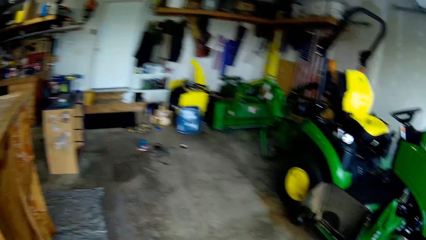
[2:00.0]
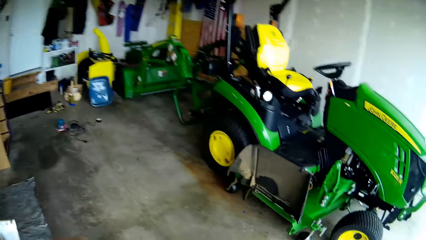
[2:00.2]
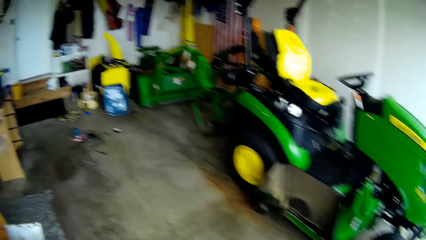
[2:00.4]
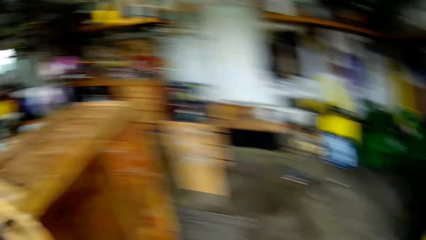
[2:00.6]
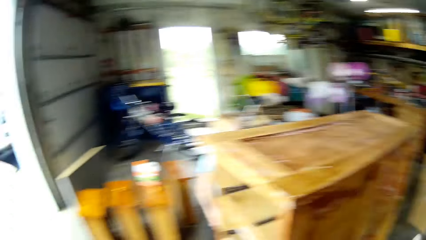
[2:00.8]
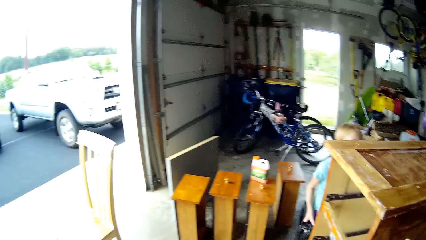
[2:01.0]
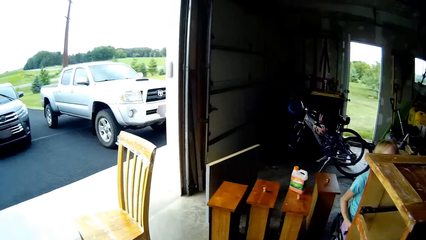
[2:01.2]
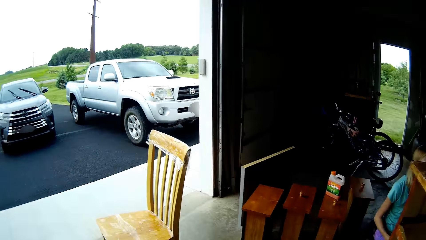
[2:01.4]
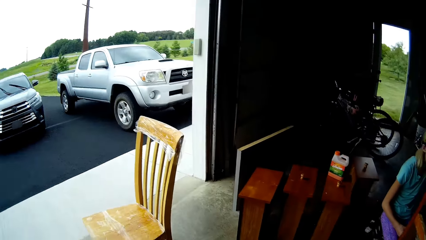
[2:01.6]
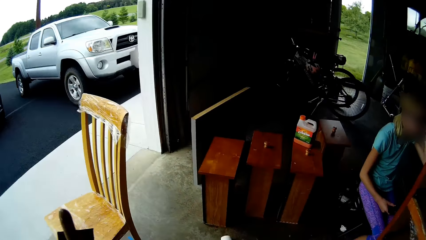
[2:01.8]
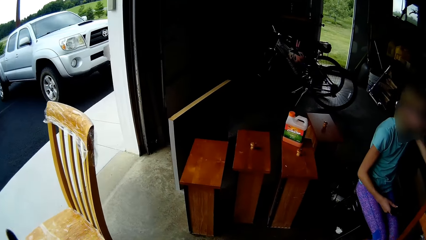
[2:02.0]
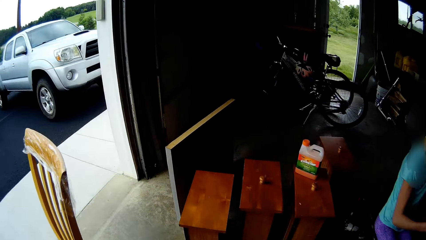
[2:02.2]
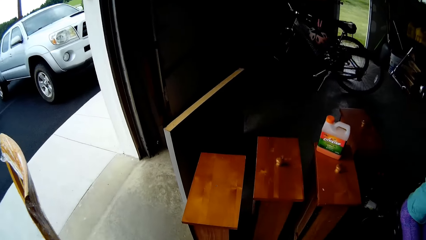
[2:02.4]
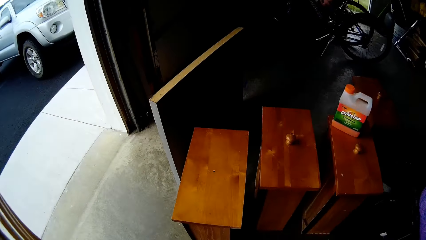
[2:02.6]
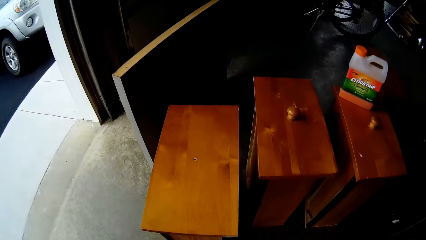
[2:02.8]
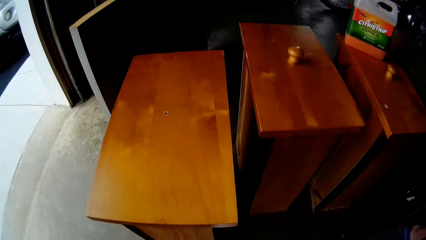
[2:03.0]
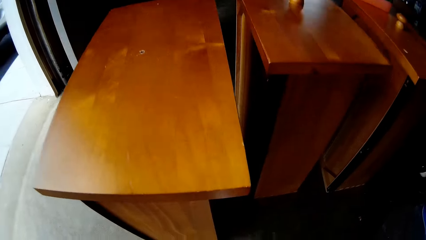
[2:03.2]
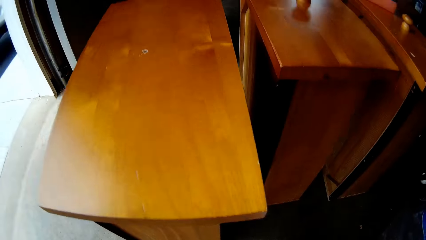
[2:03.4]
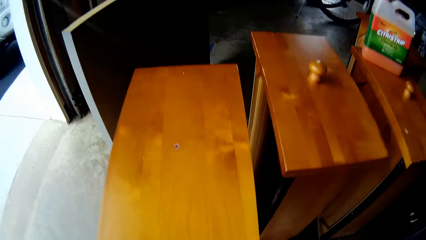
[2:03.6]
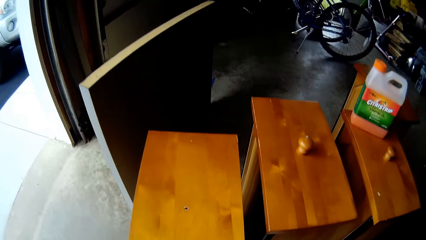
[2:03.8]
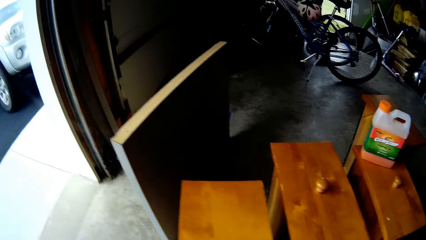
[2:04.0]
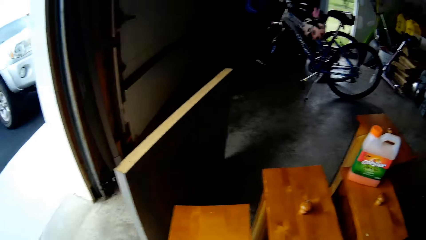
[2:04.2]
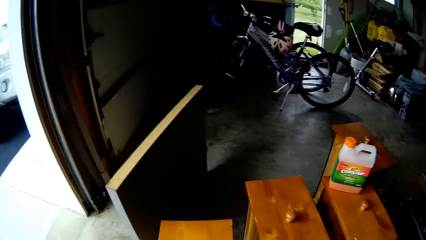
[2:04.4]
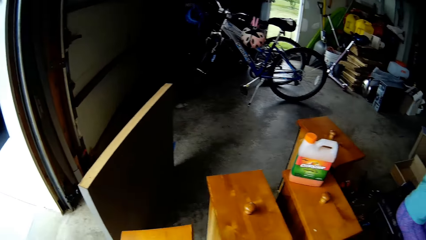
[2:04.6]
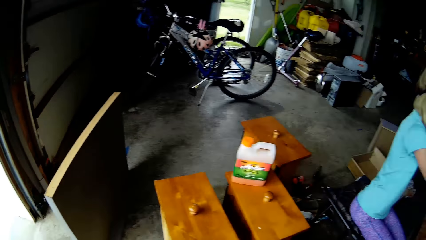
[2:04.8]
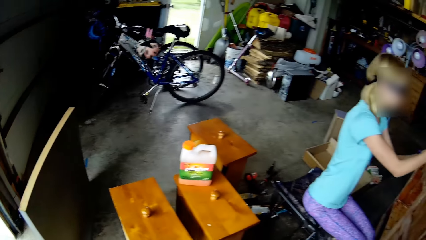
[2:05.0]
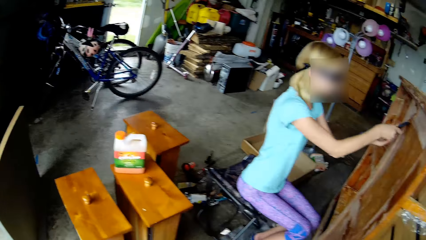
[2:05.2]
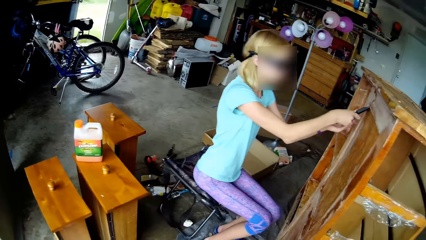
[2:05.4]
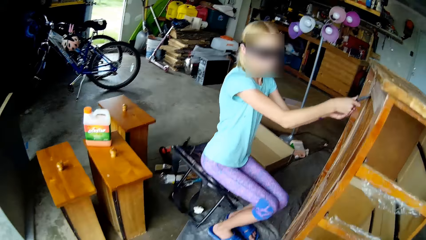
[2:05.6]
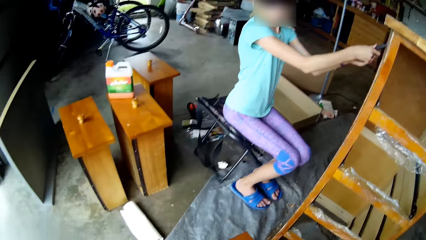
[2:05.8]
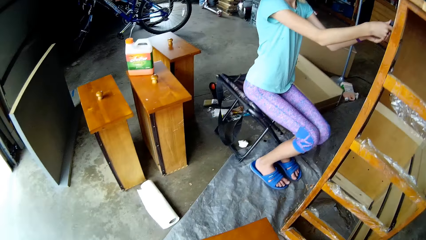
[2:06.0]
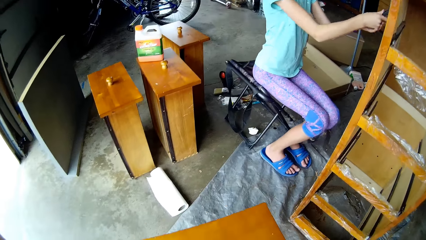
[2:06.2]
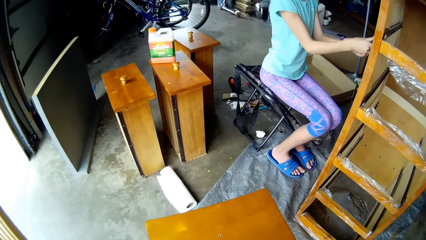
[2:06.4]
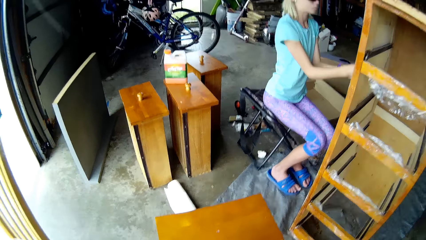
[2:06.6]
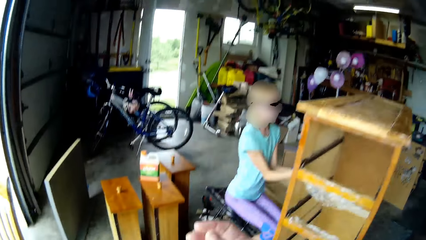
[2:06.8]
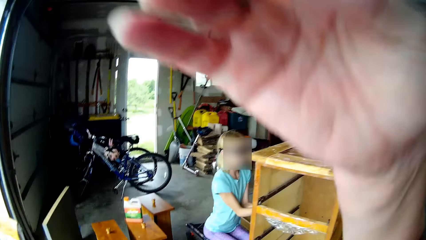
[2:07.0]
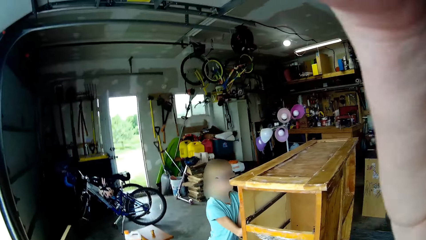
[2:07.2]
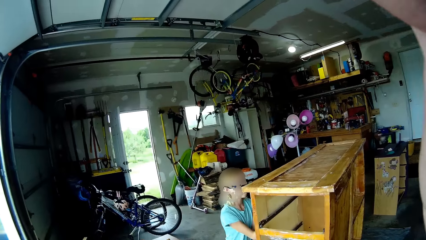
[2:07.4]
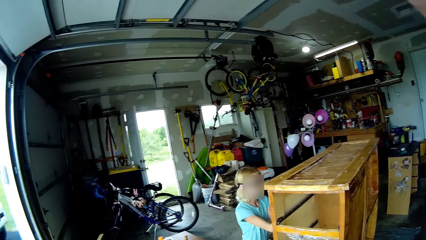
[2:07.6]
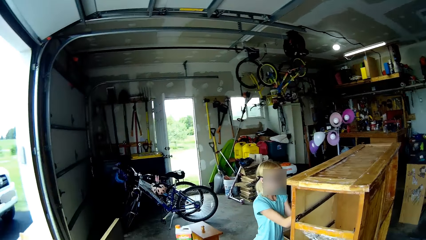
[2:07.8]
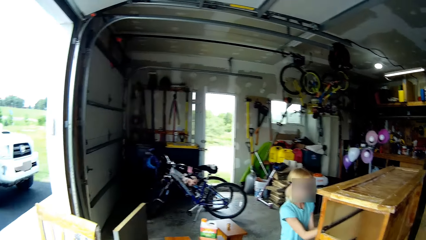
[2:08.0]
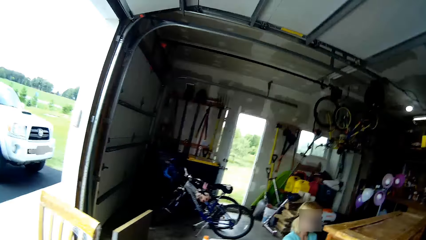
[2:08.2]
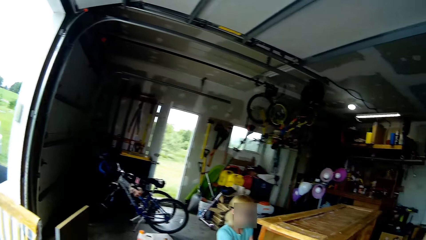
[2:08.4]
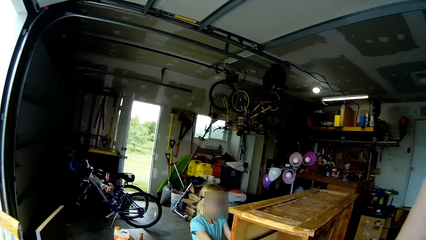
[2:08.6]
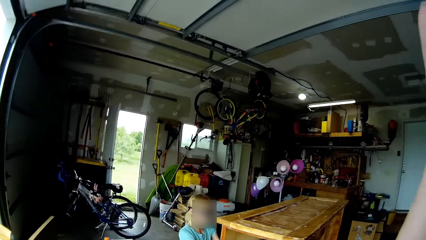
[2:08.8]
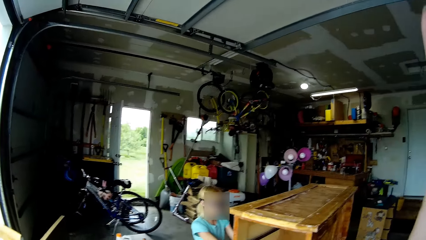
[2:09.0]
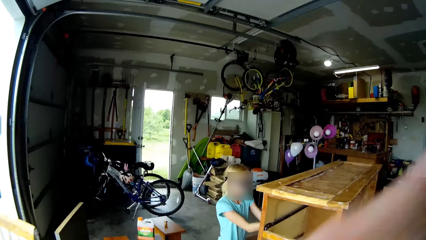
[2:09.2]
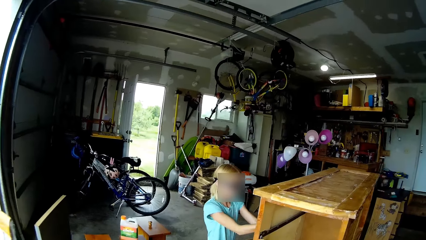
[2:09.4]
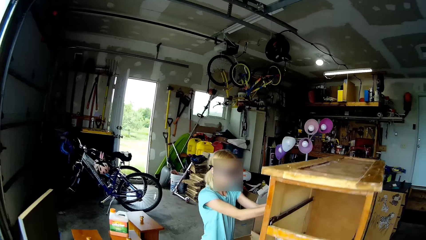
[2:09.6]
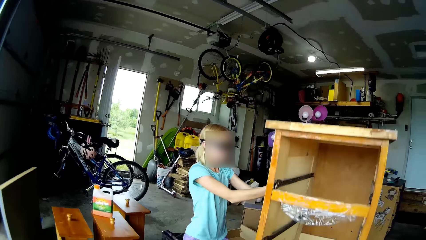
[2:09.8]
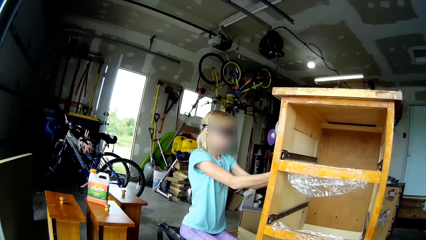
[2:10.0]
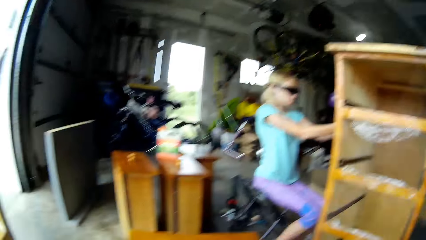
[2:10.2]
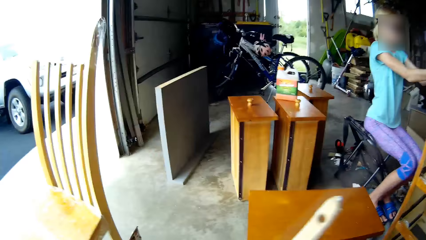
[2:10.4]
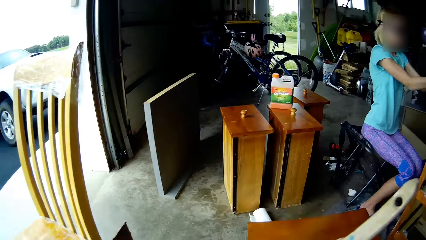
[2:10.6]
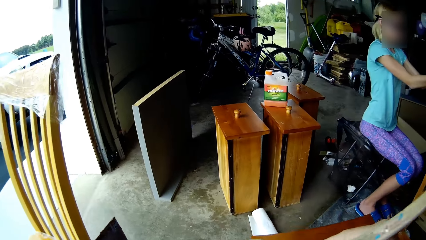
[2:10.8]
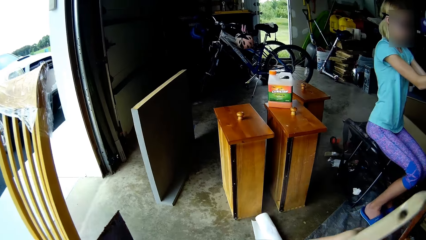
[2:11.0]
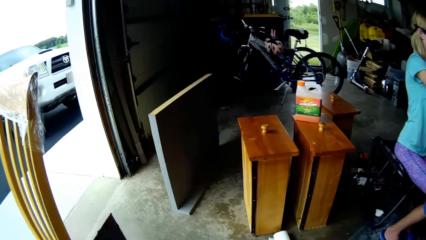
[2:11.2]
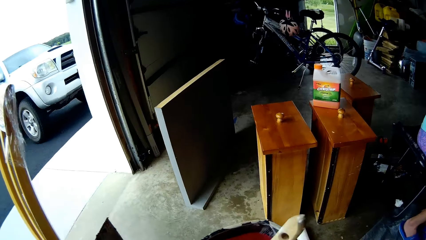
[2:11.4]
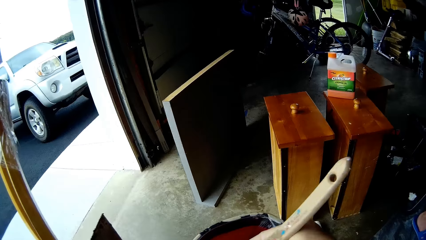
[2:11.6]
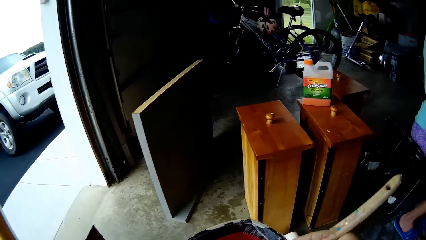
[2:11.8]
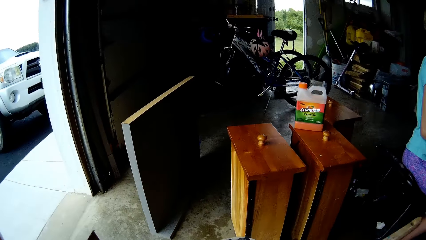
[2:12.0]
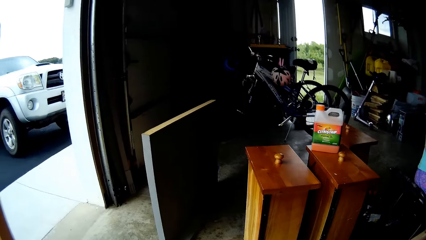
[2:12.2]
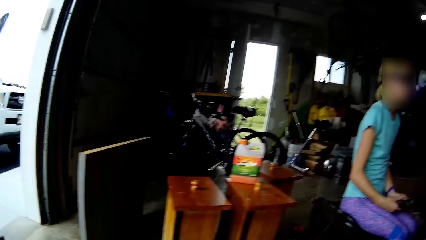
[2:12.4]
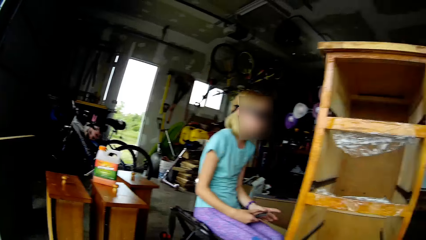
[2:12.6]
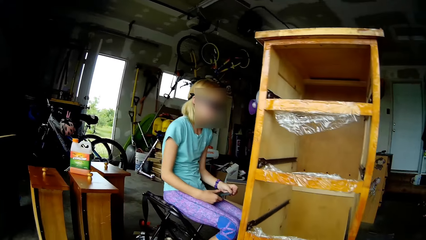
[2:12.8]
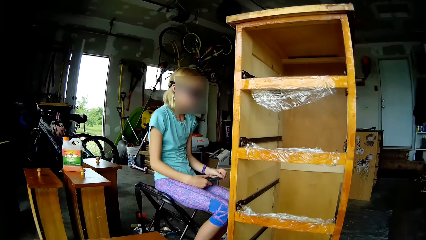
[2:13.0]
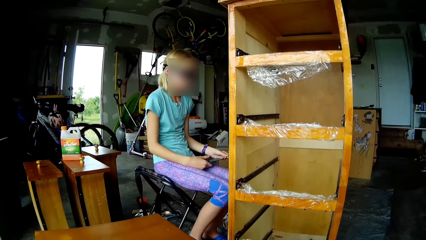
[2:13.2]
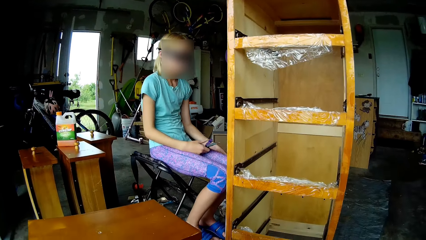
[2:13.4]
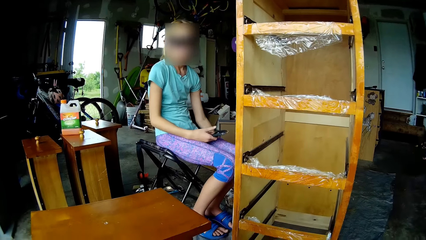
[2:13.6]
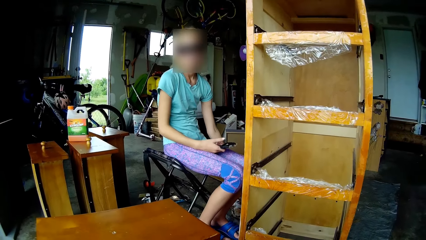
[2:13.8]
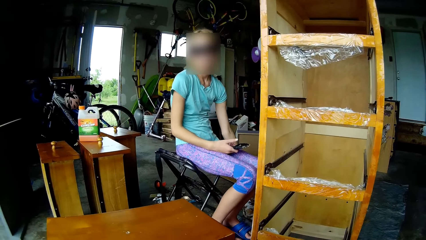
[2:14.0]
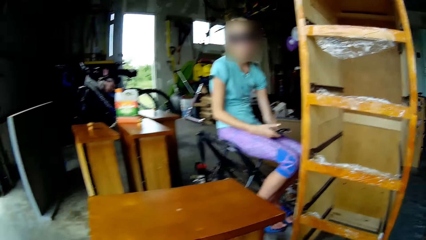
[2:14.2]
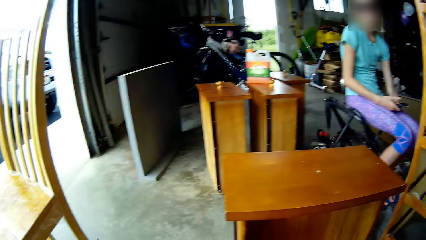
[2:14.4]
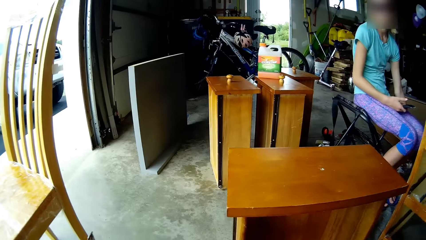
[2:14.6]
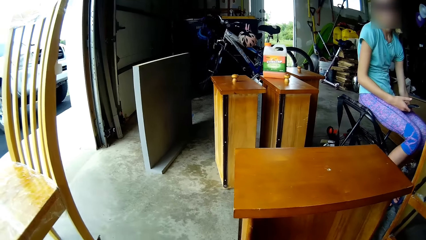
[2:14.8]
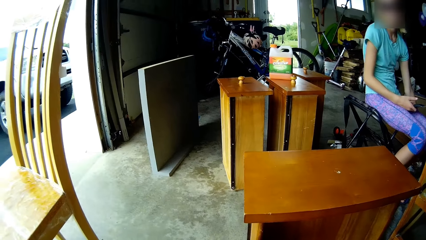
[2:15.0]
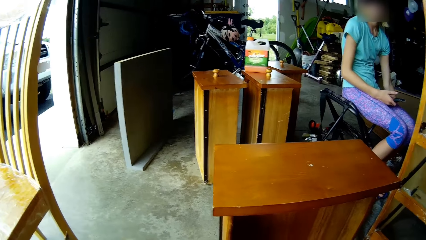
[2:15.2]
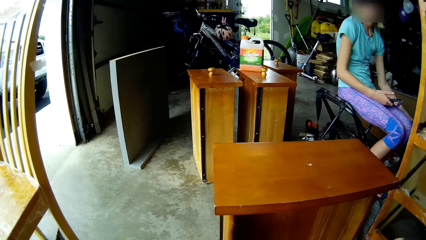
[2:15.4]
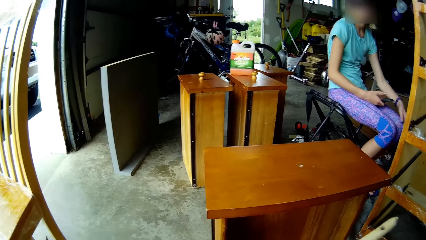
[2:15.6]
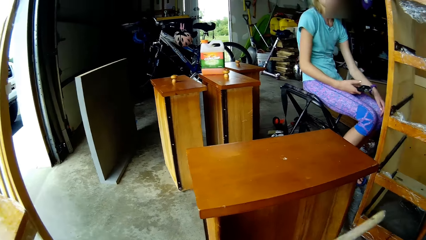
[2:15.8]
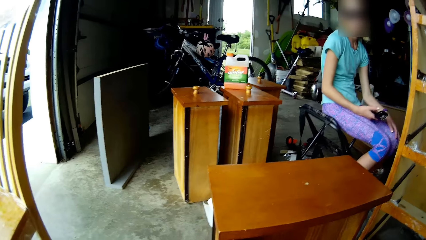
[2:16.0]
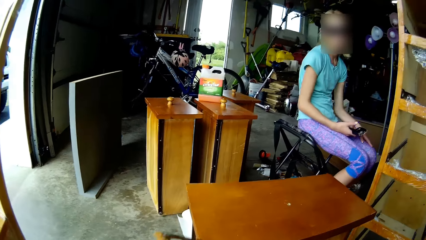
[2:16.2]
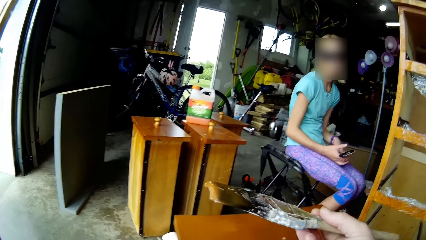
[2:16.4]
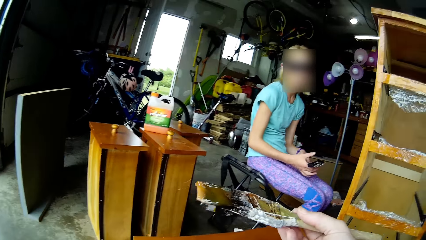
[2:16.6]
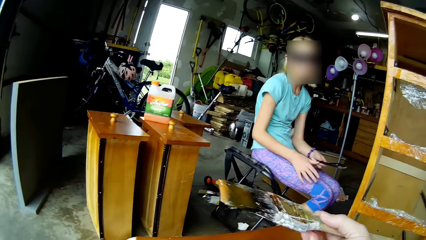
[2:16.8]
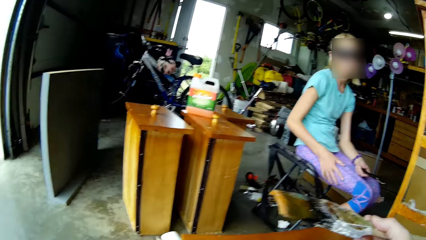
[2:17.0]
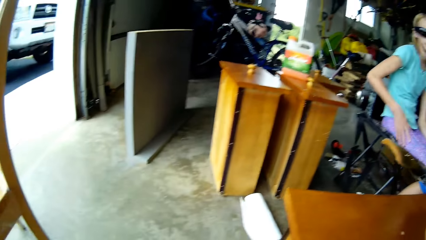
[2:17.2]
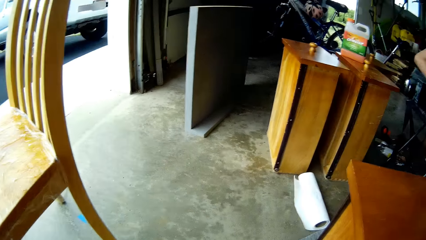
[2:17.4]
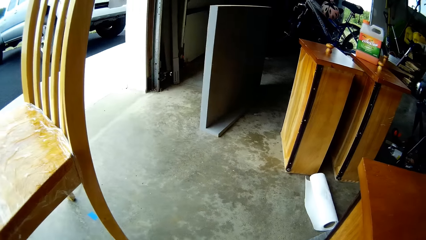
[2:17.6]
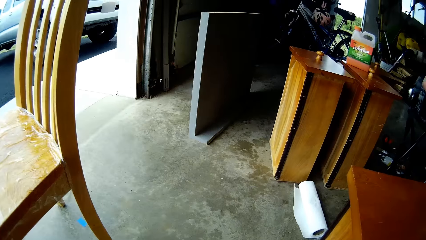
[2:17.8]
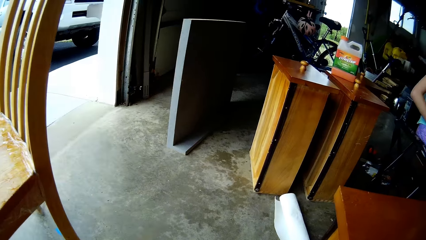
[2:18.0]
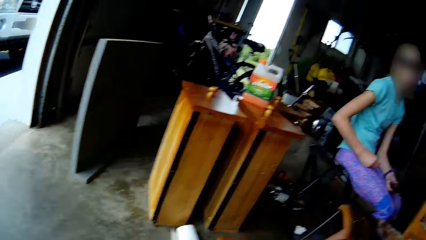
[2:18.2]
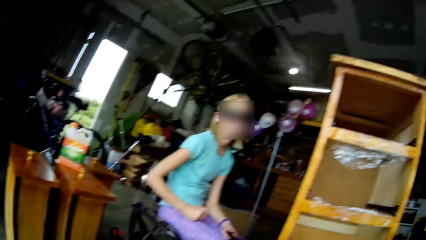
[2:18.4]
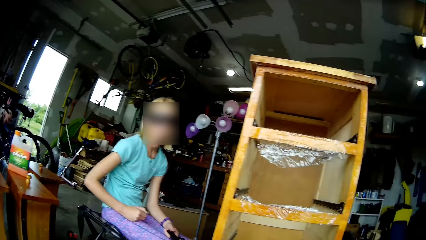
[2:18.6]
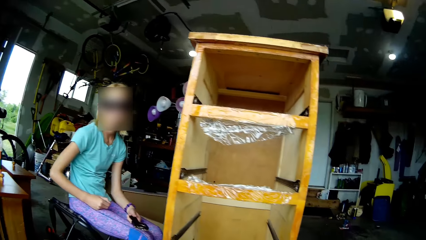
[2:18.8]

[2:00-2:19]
The camera wearer looks around the room. They carry a drawer. A person scrapes out paint from the cupboard. The camera wearer adjusts the head camera. They touch their head. They lower their hand. They take a paint brush. They dip paint in a paint tin. The person removes paint from the scraper. The camera wearer throws the paints on the floor. They look around. They speak. They lift the paint brush.
